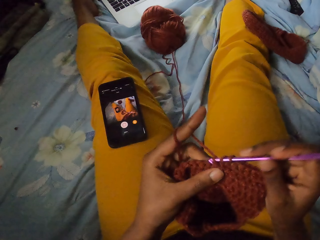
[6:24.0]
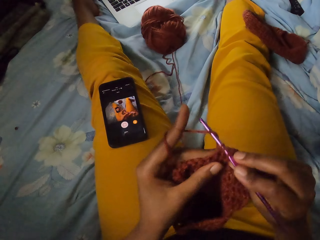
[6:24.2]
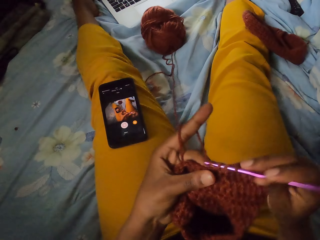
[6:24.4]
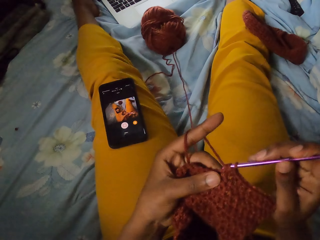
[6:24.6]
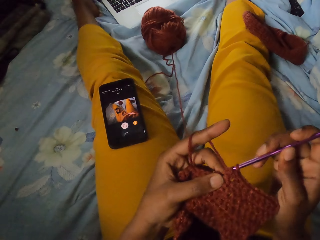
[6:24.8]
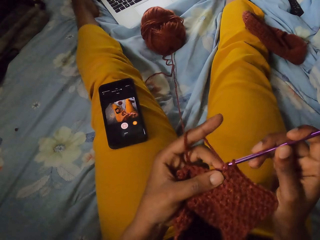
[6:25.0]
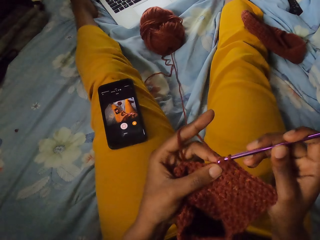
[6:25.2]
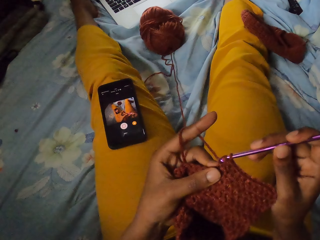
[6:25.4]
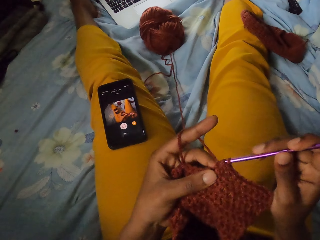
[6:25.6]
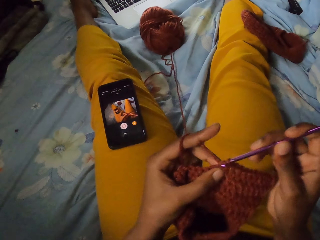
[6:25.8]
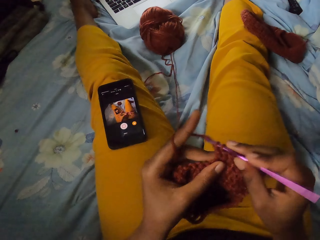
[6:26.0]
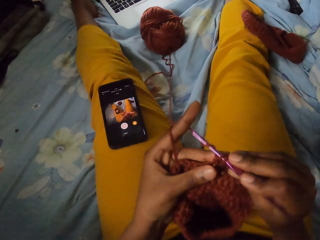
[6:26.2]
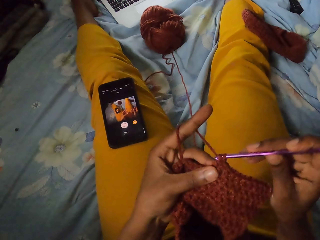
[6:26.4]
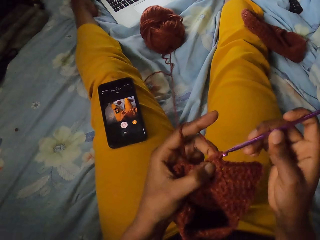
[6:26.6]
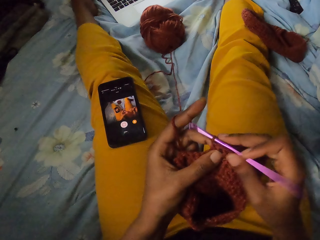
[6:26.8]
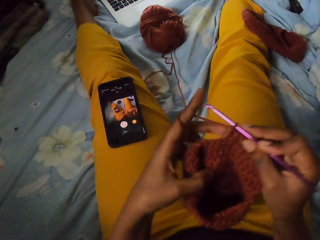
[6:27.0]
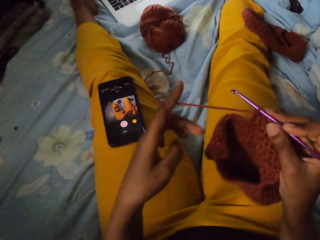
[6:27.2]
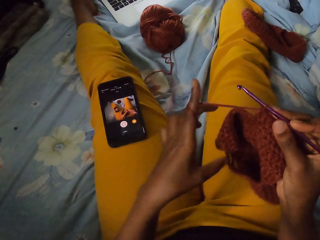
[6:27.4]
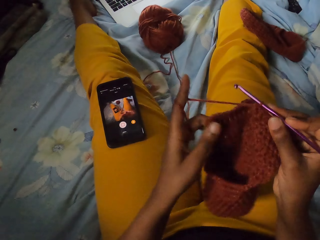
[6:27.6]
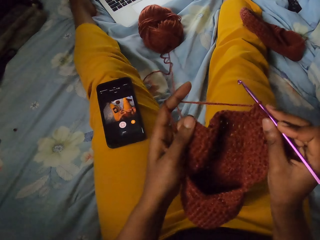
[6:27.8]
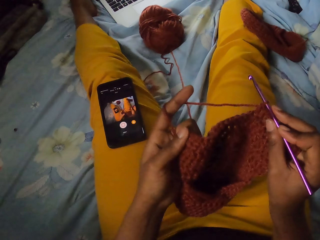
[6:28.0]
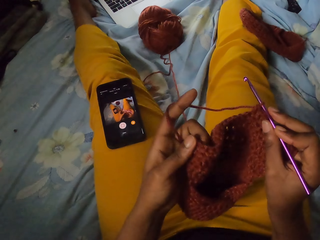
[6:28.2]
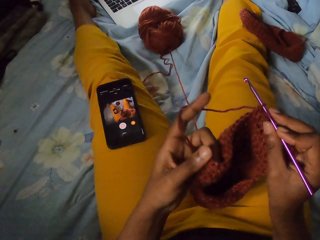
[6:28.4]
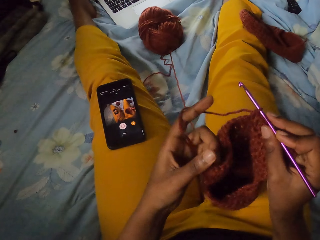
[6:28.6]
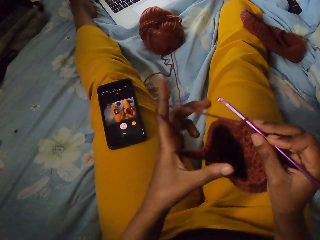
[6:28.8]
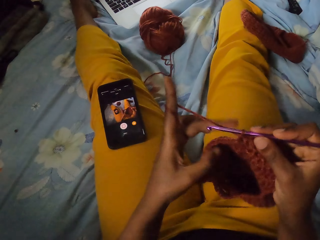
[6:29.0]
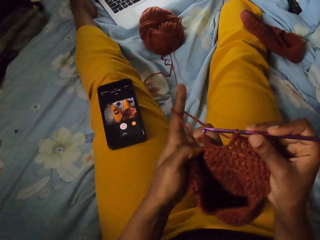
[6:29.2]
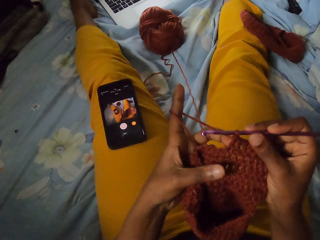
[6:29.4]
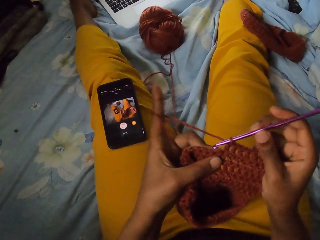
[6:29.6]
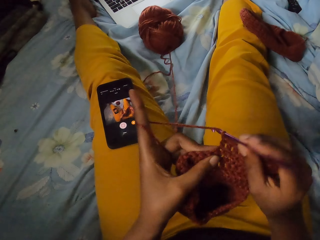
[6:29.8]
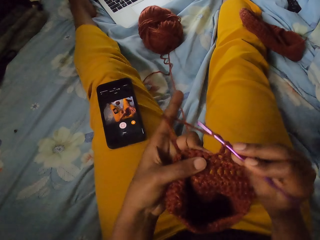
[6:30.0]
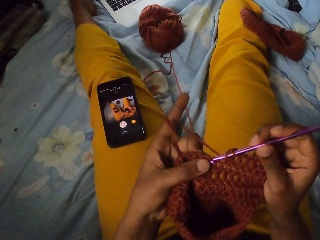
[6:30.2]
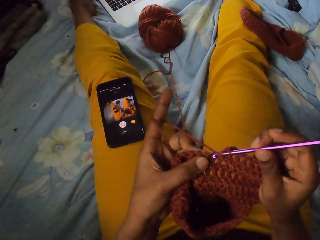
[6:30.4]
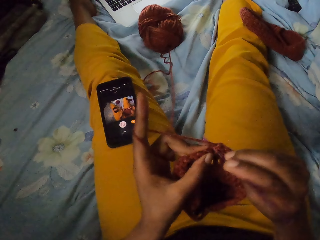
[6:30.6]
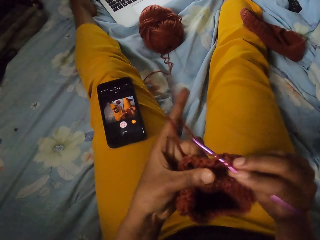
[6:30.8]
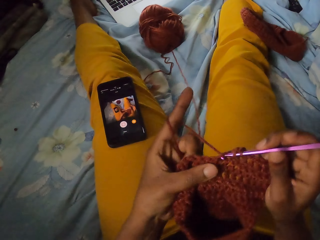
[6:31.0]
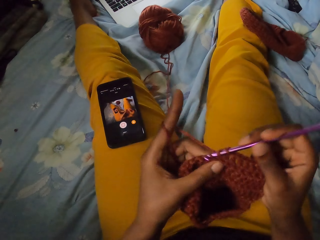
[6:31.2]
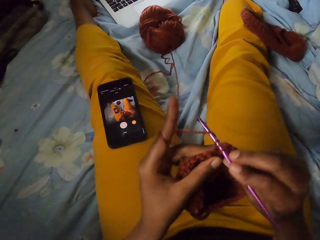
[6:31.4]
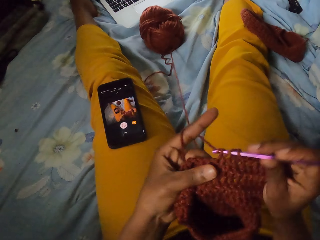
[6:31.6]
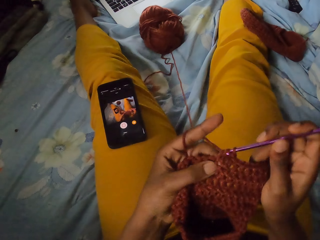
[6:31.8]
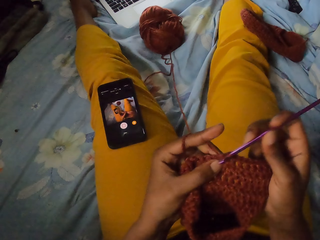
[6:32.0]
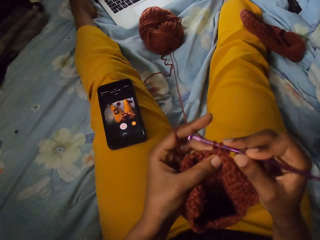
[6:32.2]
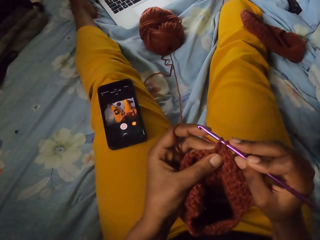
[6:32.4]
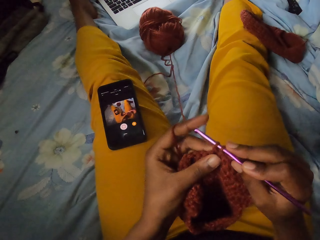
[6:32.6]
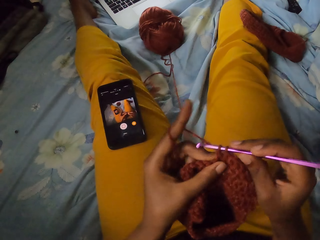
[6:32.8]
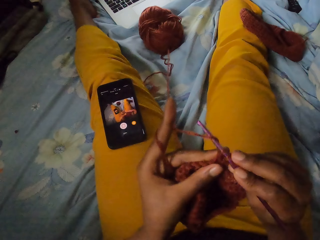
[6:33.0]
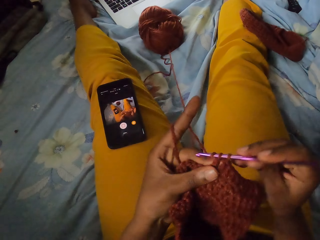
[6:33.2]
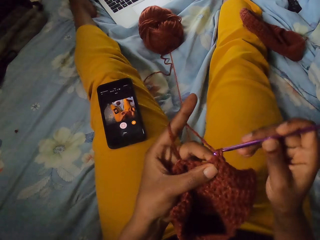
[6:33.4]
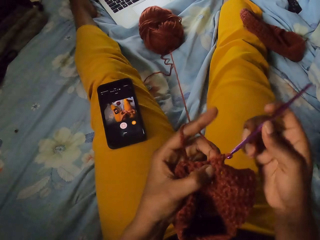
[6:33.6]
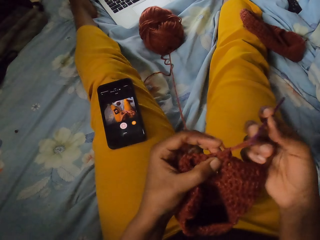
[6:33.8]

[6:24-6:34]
The camera wearer rearranges the wool craft with her left hand. She crochets the wool craft with the crochet hook in her right hand and the strand of wool in her left hand.

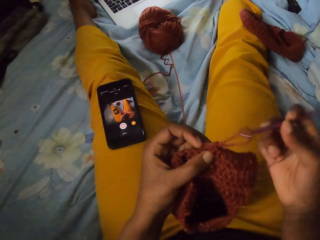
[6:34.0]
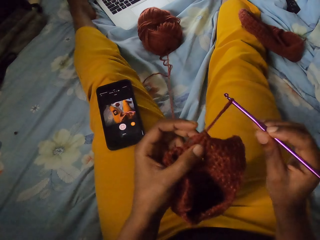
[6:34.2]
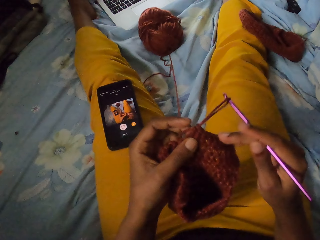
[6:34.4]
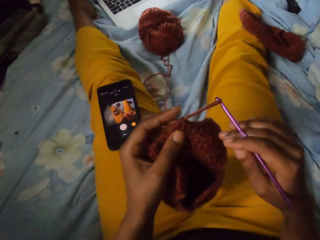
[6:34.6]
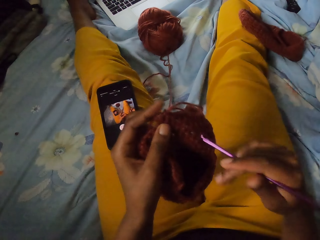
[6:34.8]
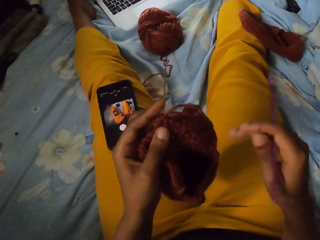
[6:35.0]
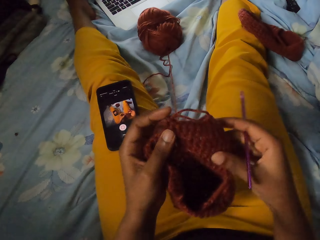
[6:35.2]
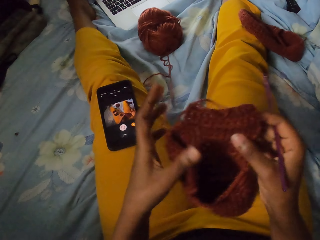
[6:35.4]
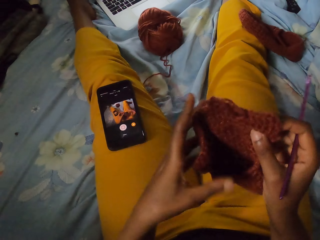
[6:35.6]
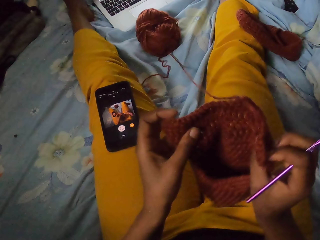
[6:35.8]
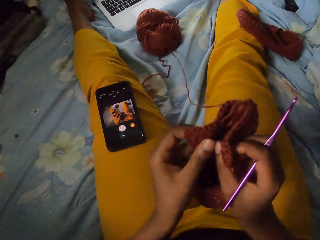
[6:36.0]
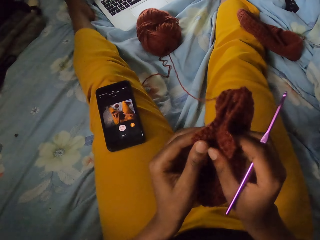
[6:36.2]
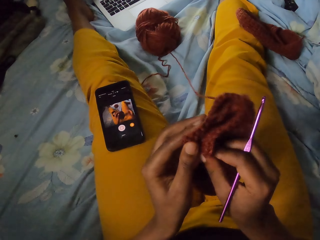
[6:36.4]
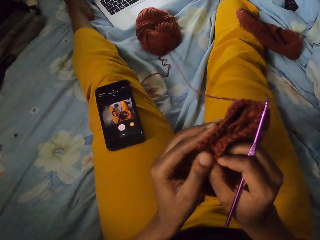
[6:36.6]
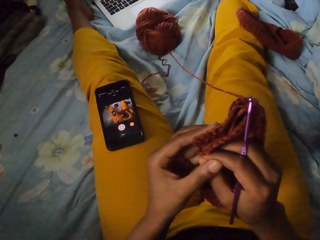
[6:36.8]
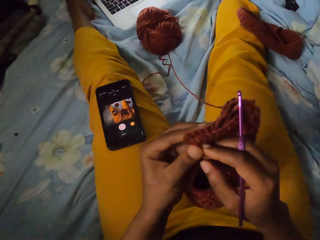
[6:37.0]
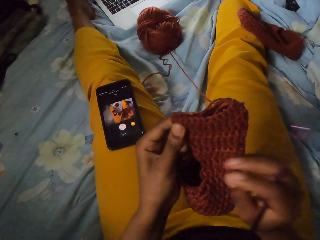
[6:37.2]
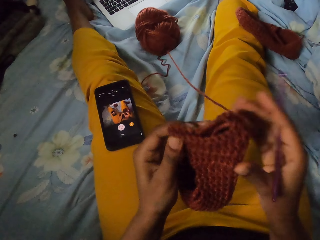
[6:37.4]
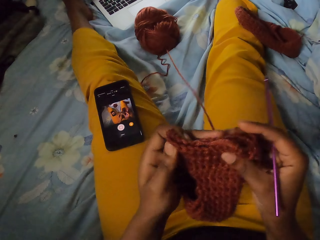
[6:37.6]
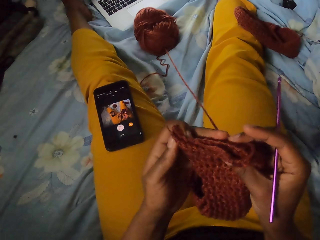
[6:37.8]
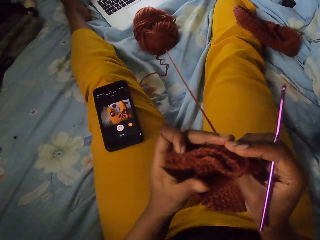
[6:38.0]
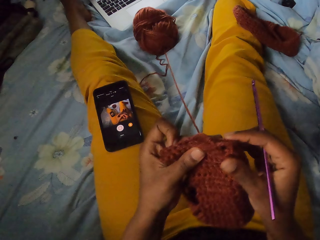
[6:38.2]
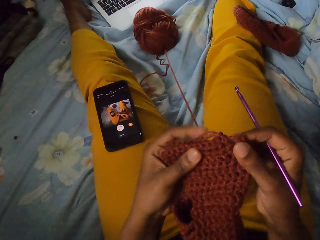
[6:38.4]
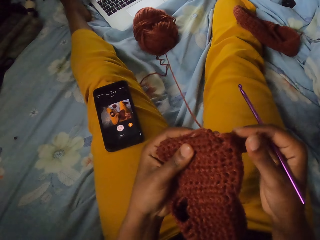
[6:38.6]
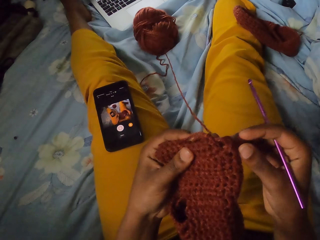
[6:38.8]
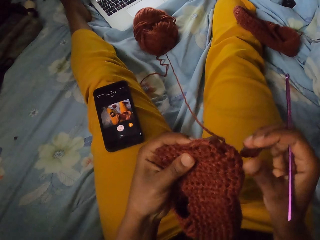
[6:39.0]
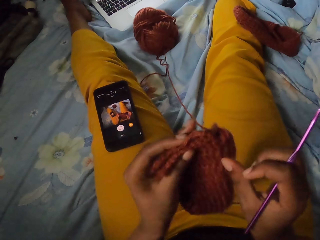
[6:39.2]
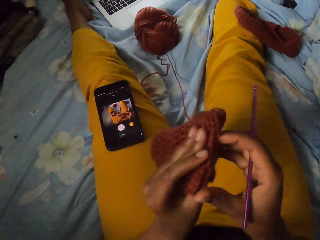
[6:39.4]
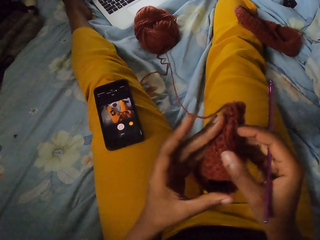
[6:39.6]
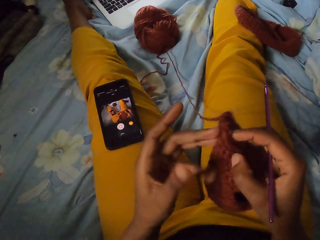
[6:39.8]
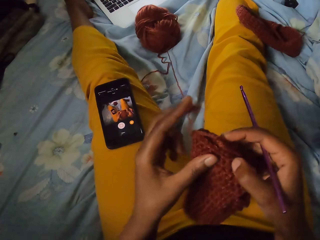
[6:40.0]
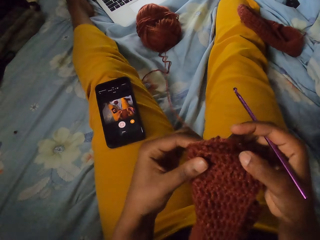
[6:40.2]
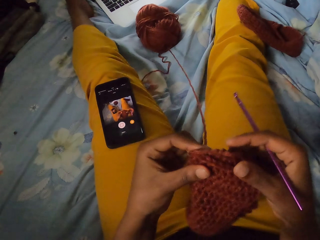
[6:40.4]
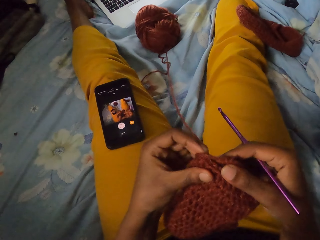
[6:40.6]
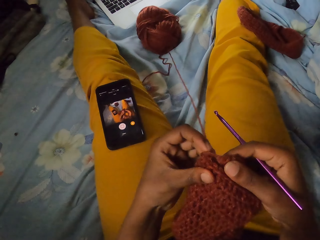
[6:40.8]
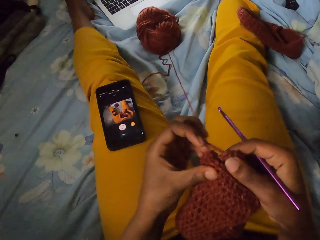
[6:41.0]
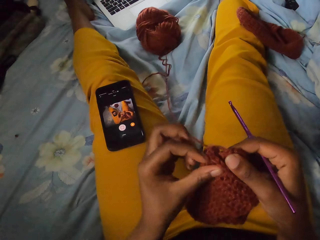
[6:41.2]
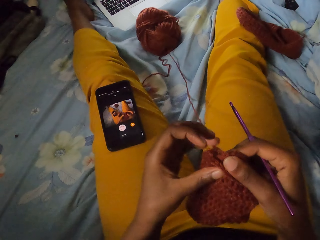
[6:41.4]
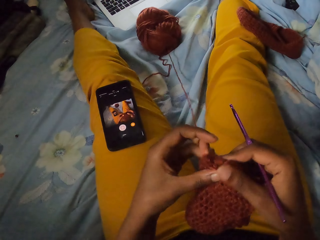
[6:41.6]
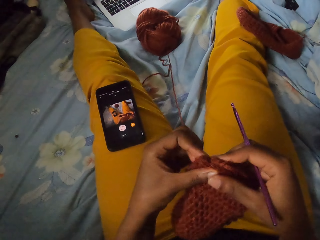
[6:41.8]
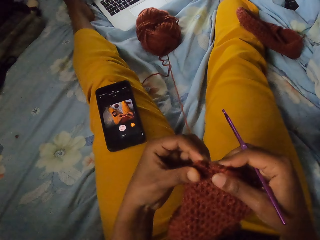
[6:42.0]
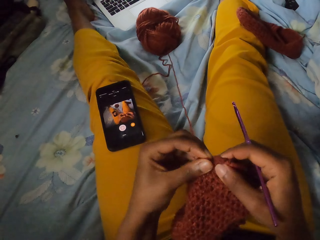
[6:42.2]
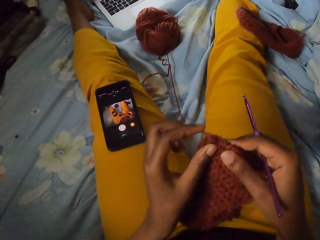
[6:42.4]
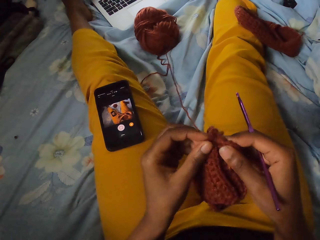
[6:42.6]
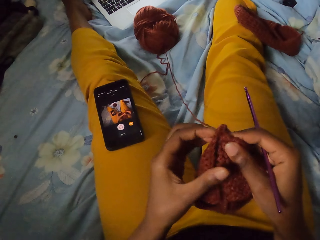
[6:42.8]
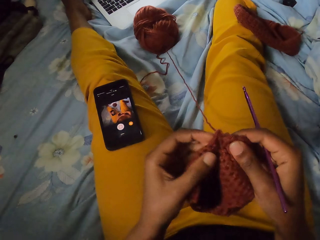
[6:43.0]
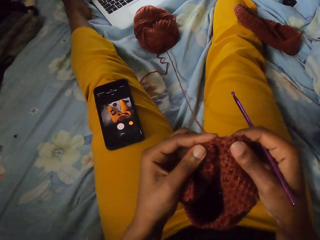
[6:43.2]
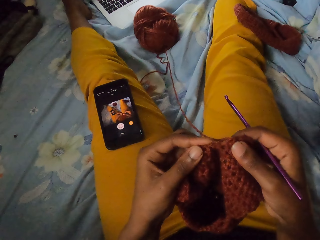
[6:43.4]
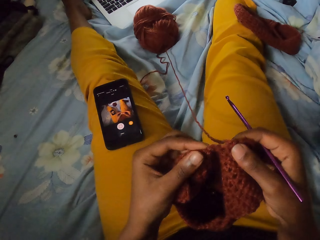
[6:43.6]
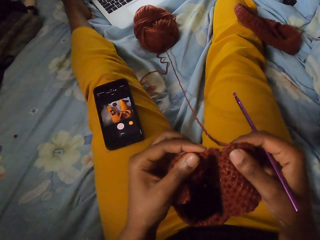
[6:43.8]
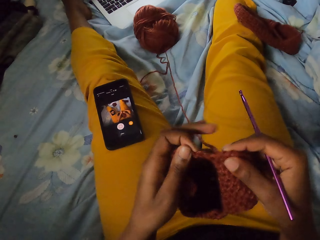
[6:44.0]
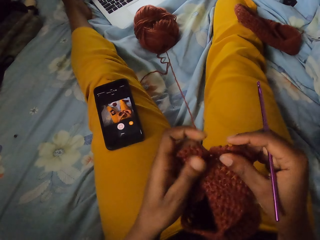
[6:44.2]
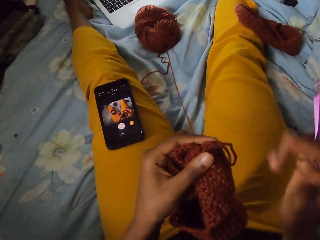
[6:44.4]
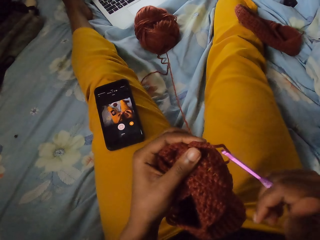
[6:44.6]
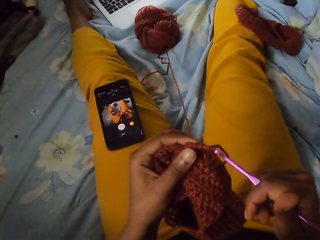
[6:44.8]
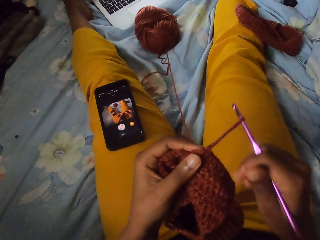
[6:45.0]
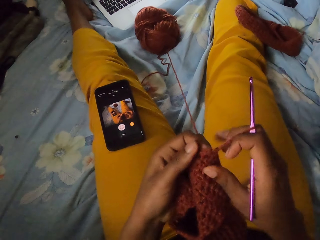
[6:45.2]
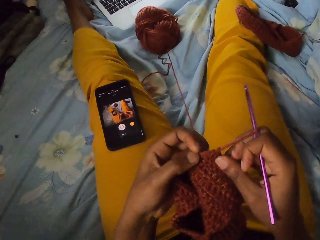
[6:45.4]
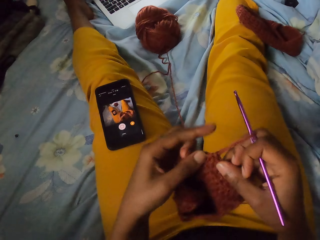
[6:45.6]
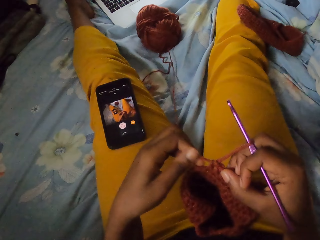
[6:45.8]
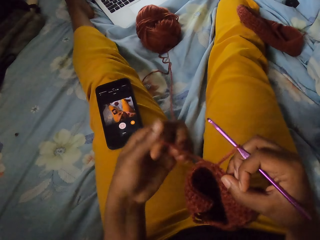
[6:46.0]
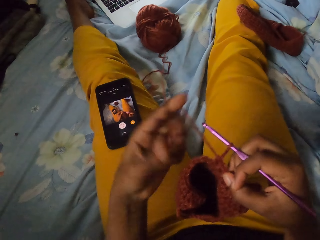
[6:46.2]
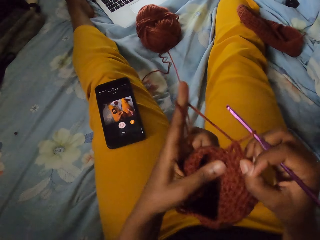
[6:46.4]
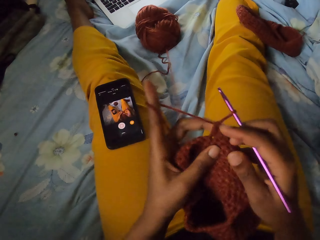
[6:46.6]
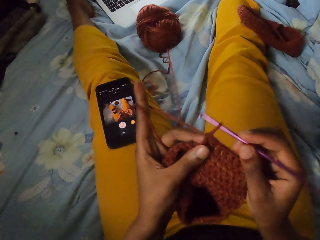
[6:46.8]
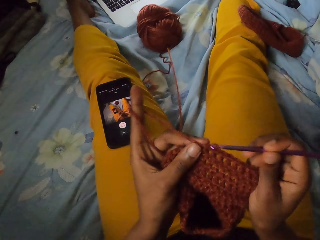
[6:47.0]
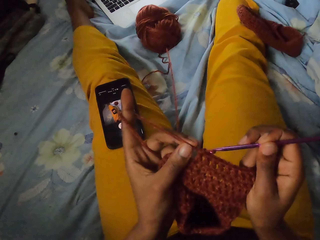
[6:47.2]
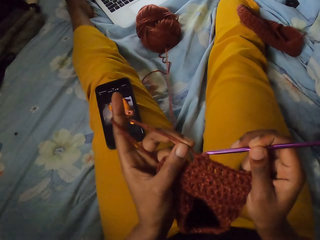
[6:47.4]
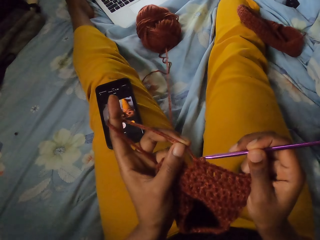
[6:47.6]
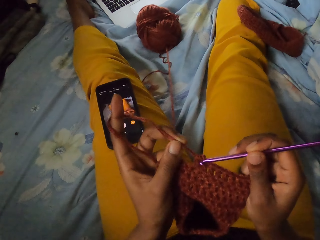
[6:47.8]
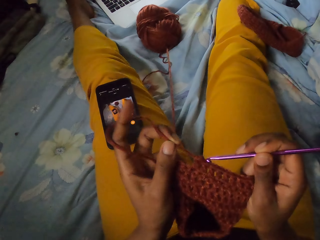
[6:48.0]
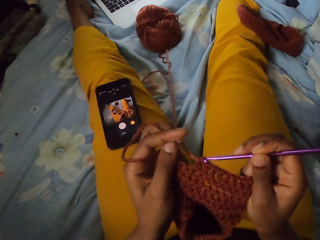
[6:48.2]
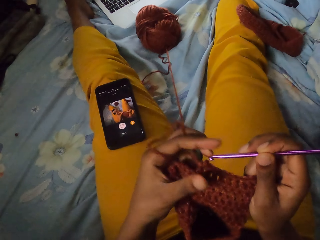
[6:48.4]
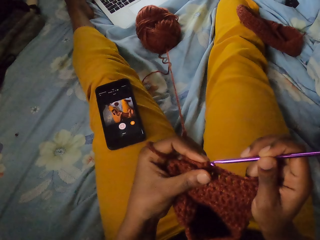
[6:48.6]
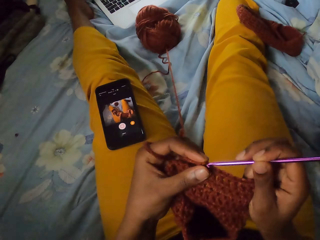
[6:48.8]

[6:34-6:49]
The camera wearer removes the crochet hook from the wool craft with her right hand. She passes the wool craft from his left hand to his right hand. She holds the wool craft with both hands. She folds the wool craft with both hands. She holds the wool craft with his left hand. She holds the wool craft with both hands. She holds the wool craft with her left hand. She holds the wool craft with both hands. She adjusts the wool craft with both hands. She holds the wool craft with her left hand. She hooks a strand of wool with the crochet hook in her right hand. She holds the wool craft with both hands. She pulls the strand of wool from the wool craft with her left hand. She holds the wool craft with her right hand. She wraps the strand of wool around the finger of her left hand. She holds the wool craft with both hands. She crochets the wool craft with the crochet hook in her right hand and the strand of wool in her left hand. She pulls the strand of wool from the wool craft with her left hand.
